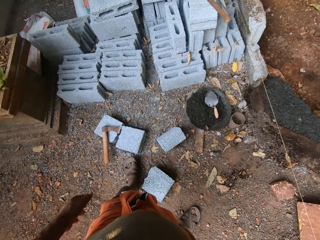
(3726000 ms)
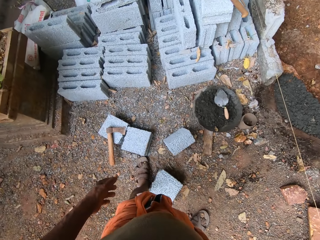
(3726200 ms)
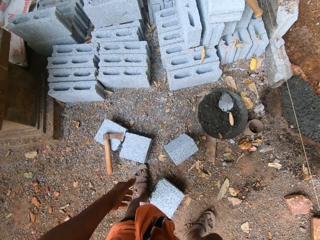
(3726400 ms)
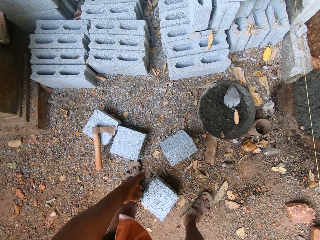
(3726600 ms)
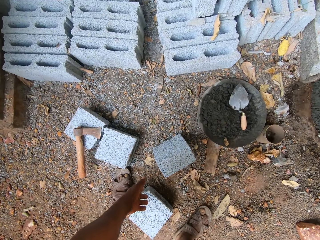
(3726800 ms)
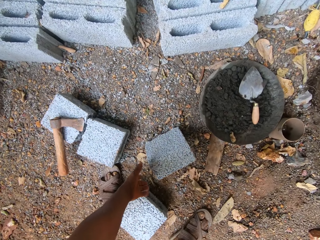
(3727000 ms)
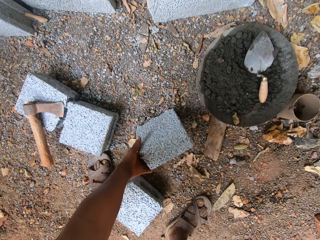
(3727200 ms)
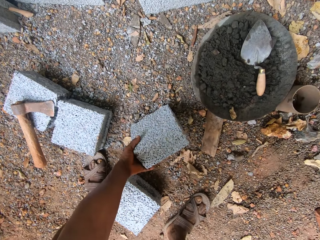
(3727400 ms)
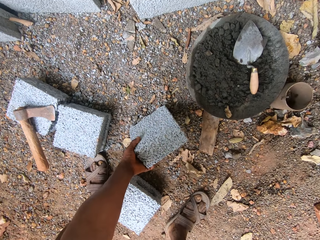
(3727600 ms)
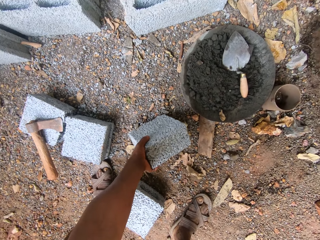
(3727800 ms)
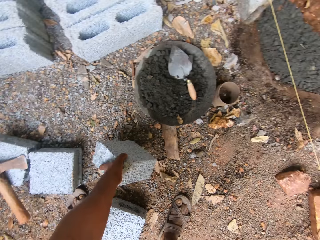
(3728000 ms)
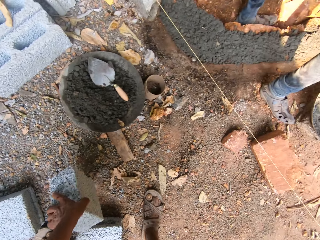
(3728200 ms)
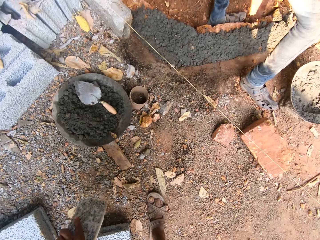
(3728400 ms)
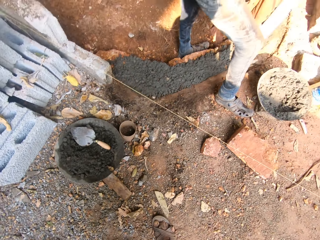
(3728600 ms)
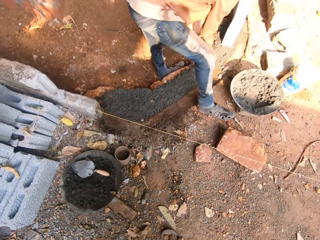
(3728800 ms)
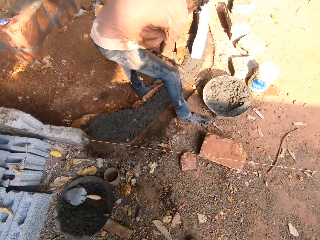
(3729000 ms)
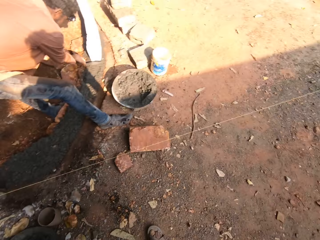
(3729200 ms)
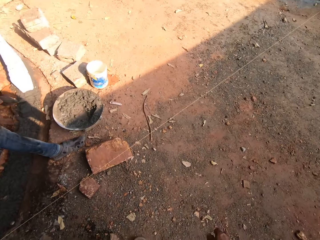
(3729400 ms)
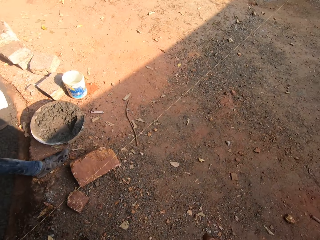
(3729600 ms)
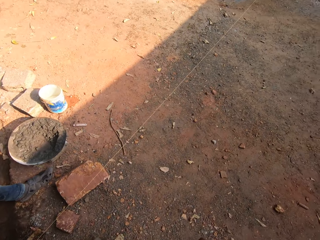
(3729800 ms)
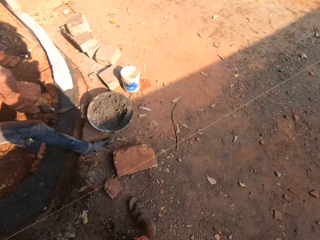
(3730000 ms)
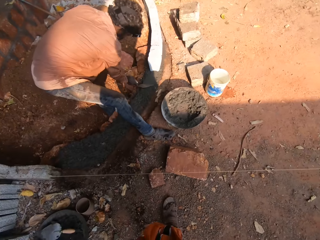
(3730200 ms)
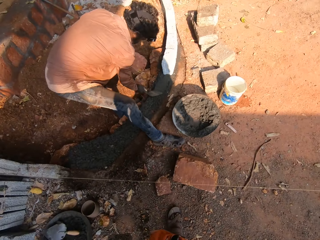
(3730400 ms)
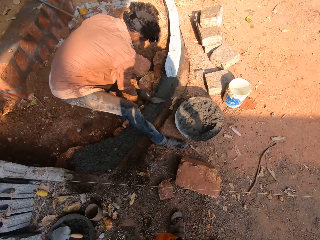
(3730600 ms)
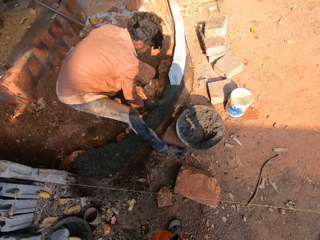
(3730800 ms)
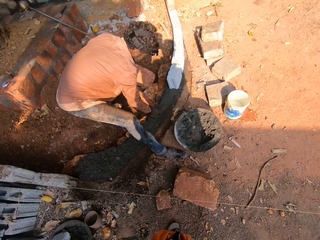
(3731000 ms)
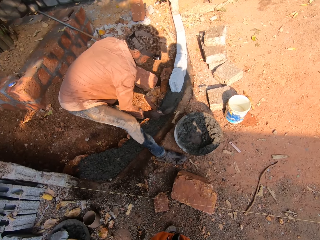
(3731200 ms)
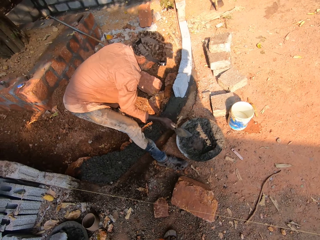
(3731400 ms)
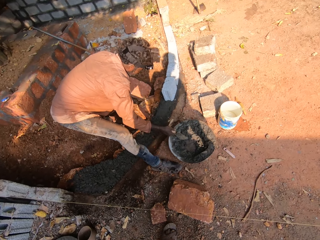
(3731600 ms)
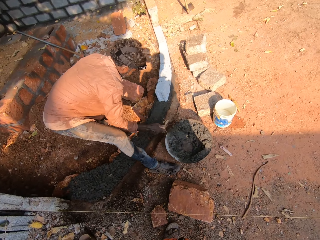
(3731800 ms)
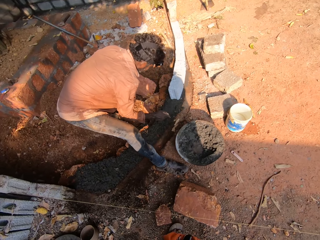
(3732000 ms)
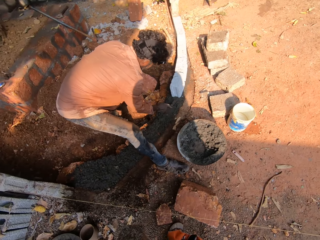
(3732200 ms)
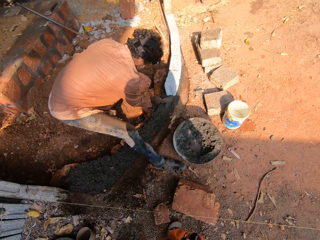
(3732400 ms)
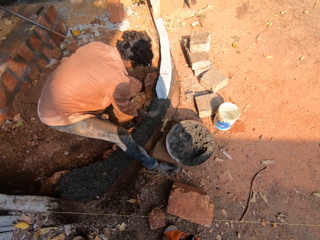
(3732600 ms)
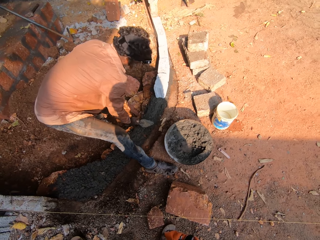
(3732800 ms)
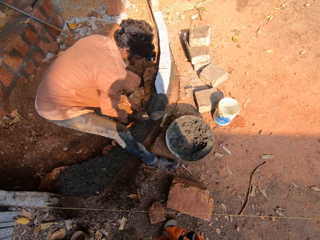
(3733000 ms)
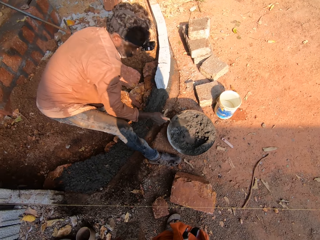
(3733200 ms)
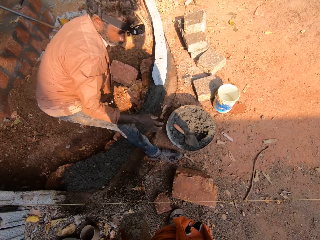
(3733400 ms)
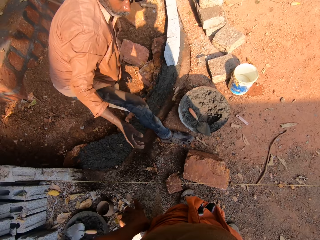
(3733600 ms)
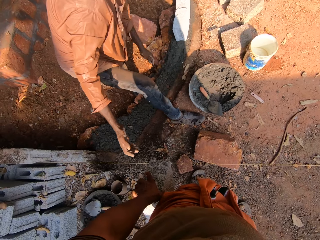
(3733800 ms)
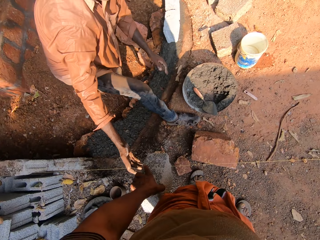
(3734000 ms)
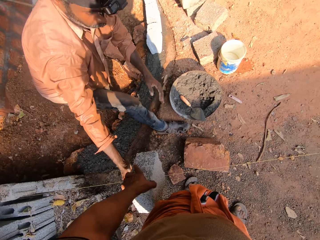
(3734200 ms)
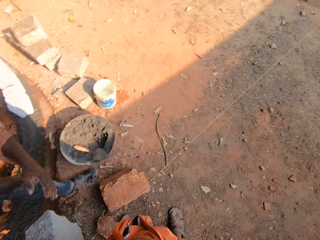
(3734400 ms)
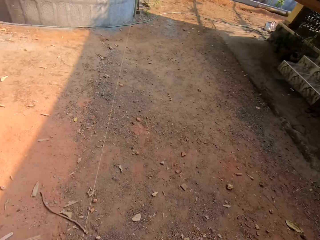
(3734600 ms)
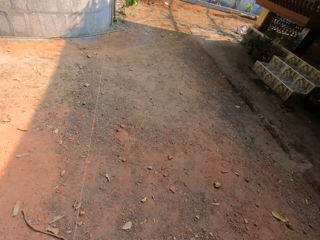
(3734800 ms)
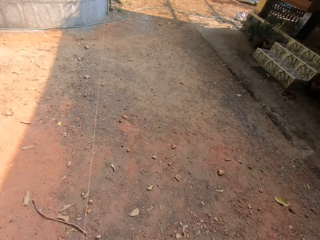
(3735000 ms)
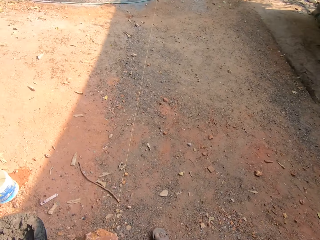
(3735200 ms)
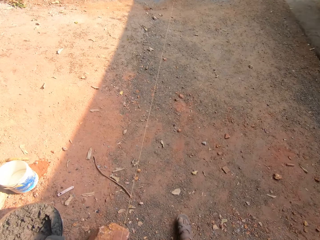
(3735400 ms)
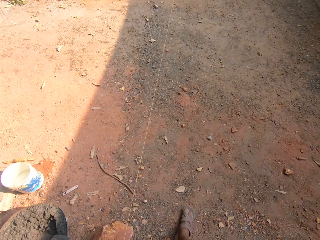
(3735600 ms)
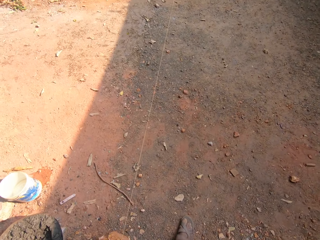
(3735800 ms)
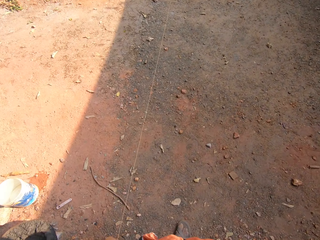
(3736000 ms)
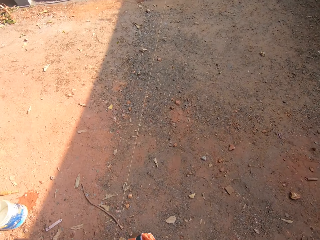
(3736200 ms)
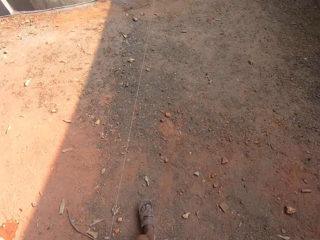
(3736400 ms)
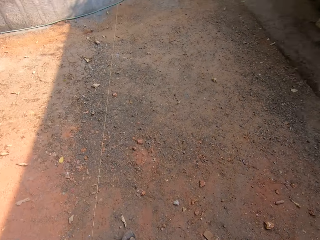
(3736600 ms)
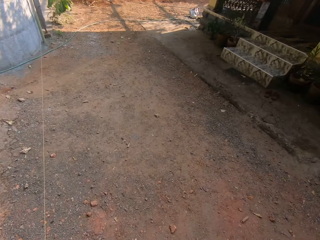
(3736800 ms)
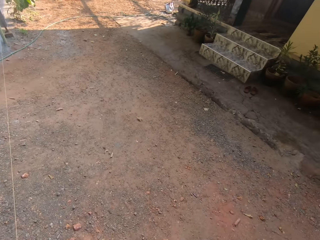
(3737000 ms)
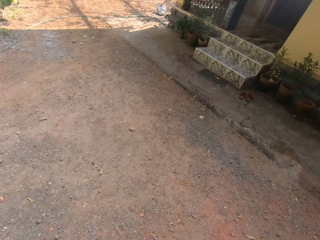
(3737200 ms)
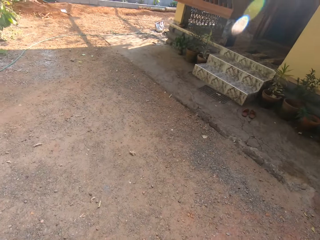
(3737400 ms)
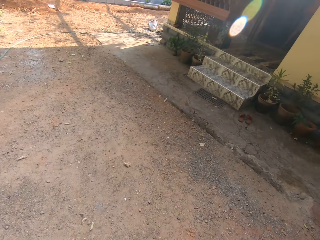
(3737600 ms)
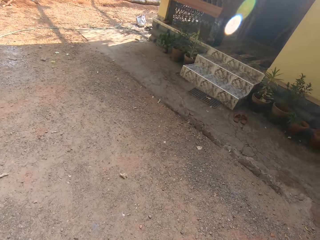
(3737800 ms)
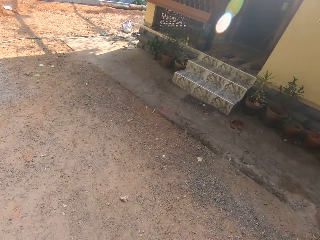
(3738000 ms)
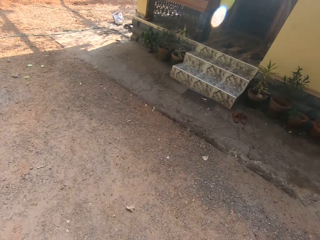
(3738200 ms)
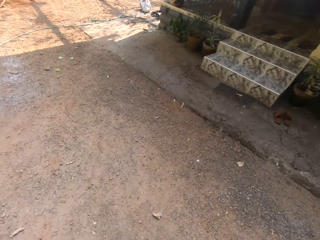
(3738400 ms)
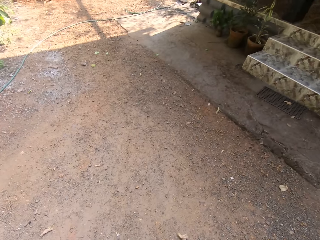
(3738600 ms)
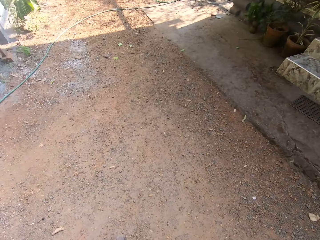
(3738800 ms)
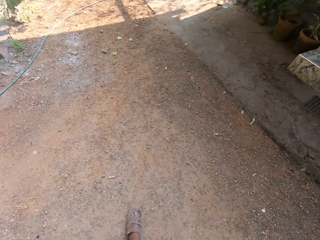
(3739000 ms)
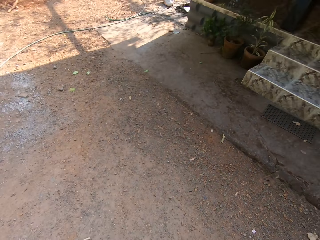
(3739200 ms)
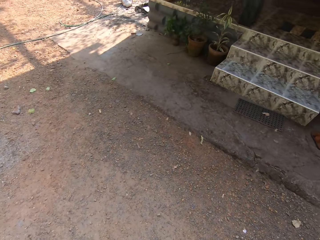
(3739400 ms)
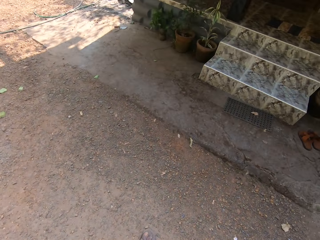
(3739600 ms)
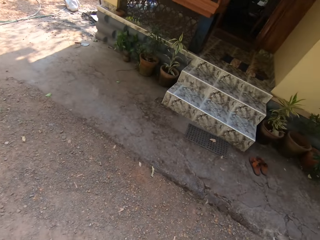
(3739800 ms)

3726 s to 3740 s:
The camera wearer picks up a block from the ground with his left hand. A man levels the concrete. The man plasters concrete mix on the ground with the trowel in his right hand. The man drops the masonry trowel on the cement bowl with his right hand. The man takes the brick. The camera wearer passes the block to the man with his left hand. He moves around and talks to another man.

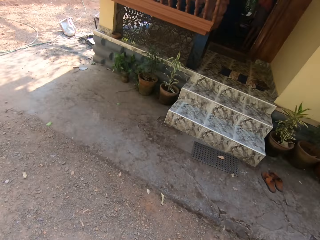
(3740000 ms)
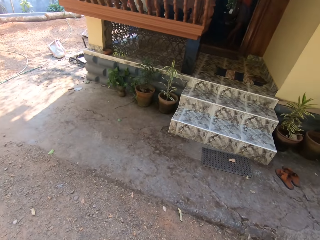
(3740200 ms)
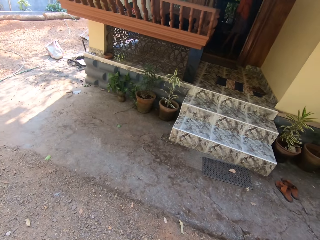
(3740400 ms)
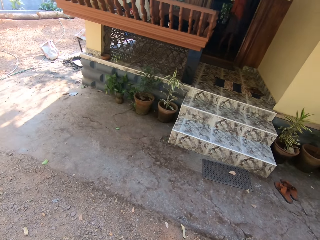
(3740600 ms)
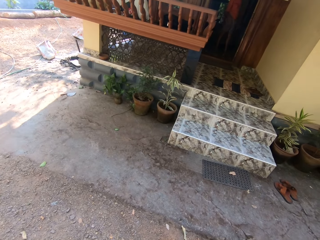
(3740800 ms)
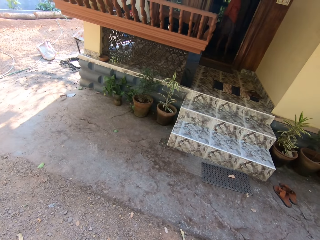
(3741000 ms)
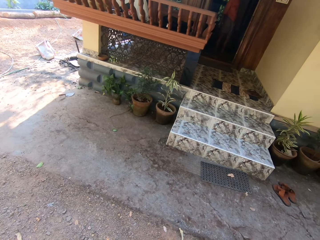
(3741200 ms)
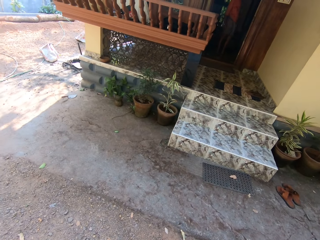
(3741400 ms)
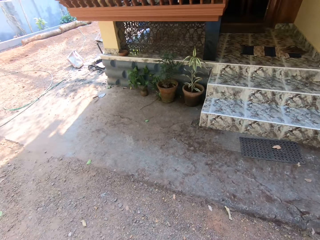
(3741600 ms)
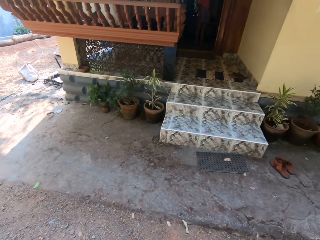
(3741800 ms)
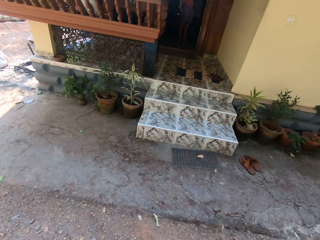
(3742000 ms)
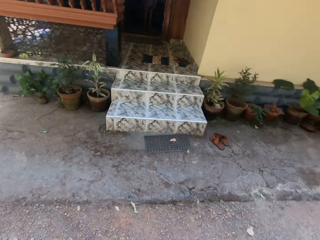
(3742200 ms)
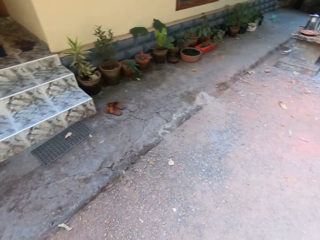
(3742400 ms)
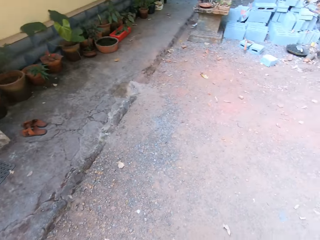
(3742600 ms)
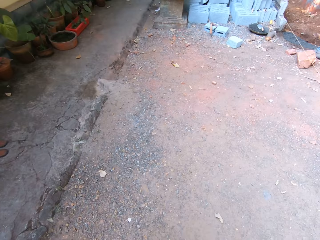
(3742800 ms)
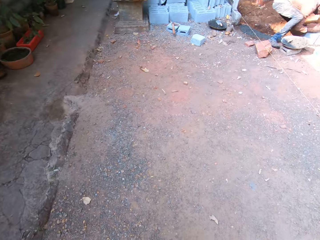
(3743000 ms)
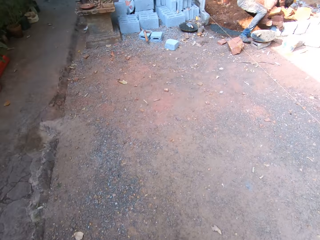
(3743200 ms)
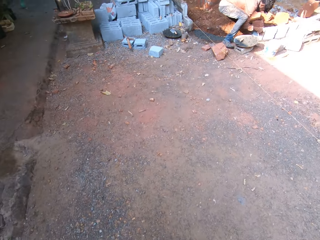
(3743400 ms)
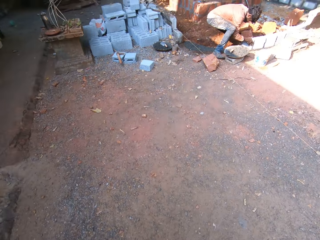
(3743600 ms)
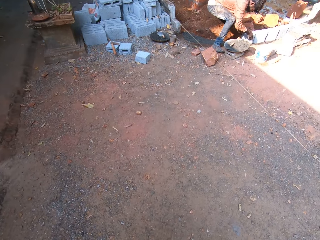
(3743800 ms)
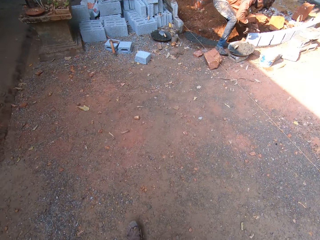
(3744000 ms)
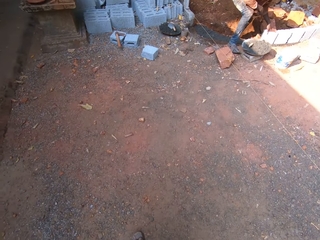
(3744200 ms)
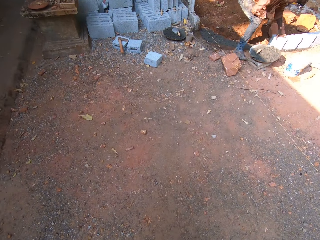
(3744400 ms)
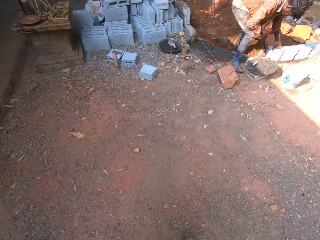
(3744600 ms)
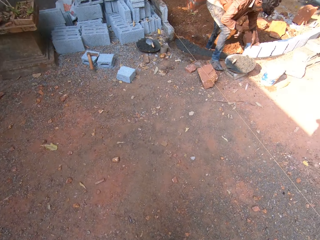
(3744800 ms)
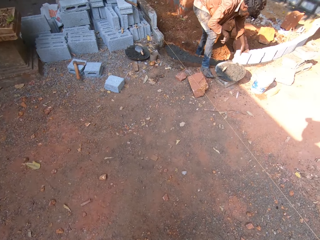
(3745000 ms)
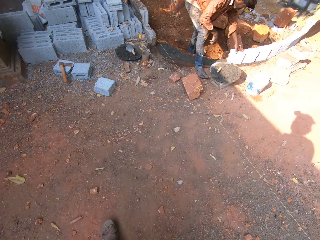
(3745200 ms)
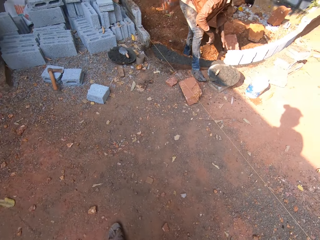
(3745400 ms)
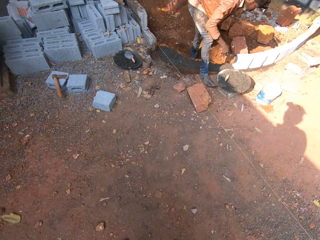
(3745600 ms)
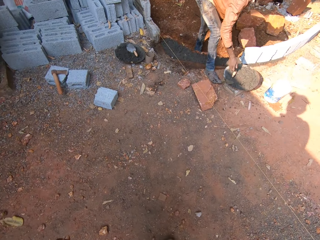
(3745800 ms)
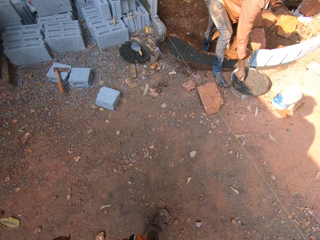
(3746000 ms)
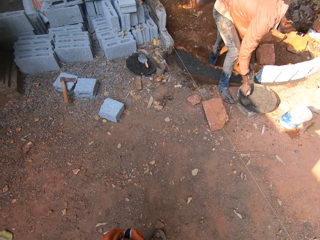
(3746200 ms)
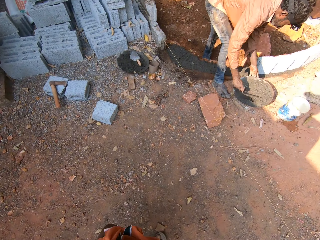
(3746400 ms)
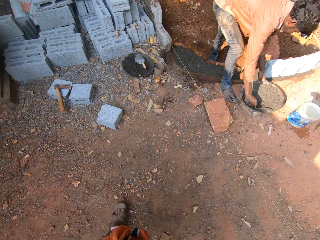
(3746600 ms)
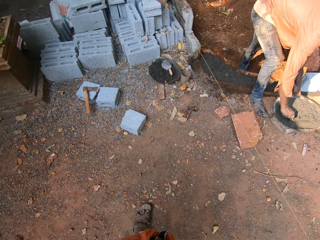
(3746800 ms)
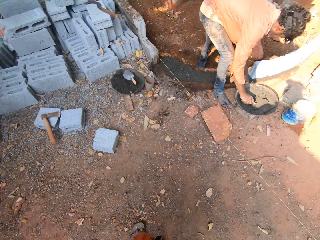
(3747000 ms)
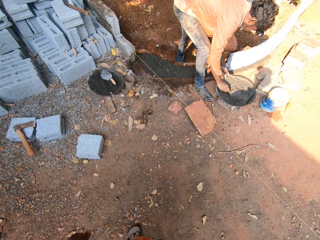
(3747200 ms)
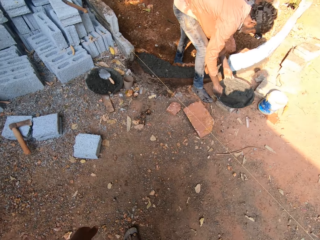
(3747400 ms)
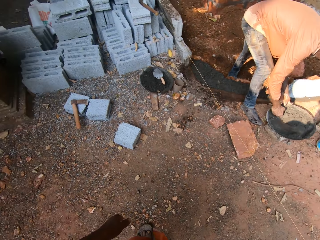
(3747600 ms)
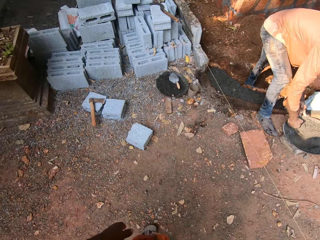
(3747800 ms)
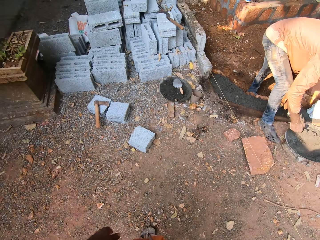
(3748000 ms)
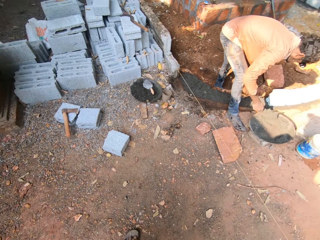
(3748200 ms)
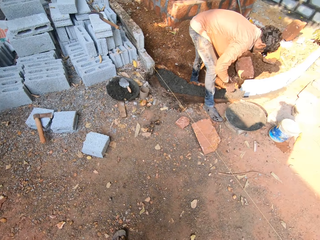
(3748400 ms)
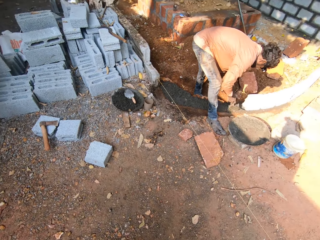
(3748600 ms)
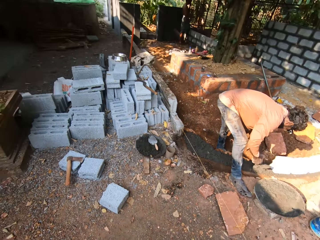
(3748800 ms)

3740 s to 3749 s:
A man replies to the camera wearer. The camera wearer moves around.
